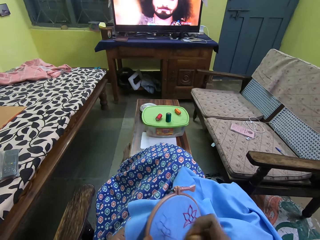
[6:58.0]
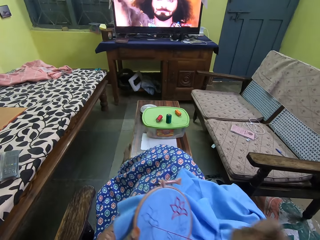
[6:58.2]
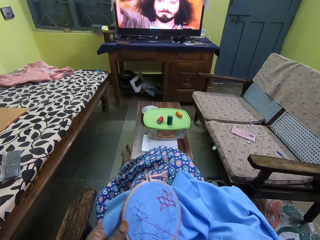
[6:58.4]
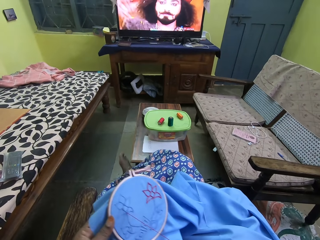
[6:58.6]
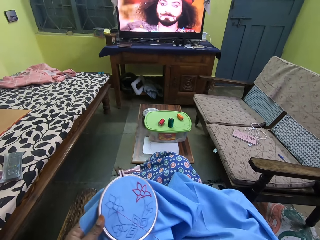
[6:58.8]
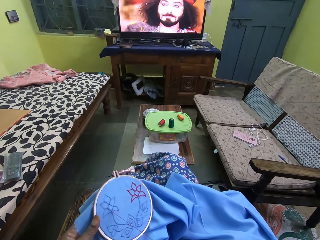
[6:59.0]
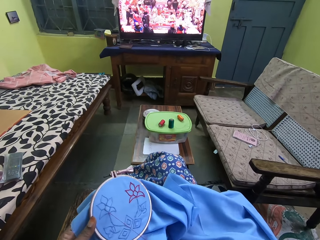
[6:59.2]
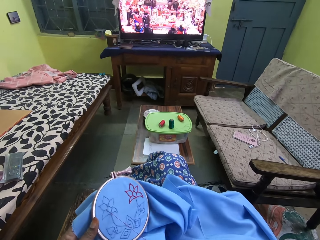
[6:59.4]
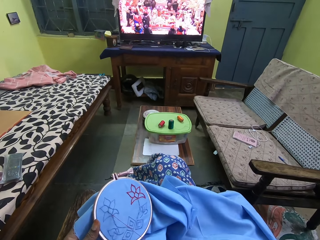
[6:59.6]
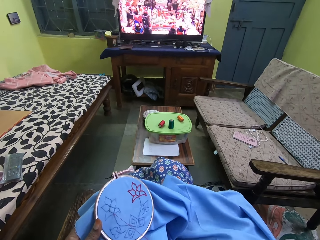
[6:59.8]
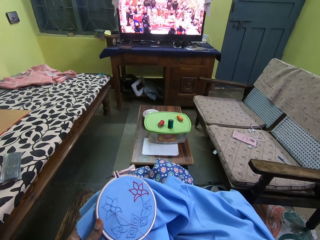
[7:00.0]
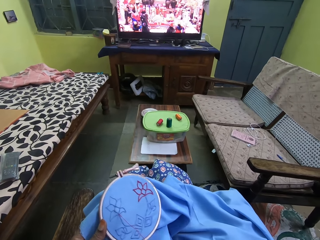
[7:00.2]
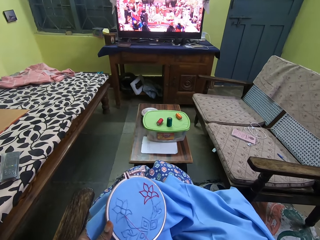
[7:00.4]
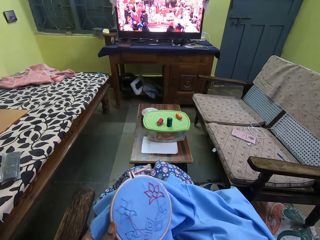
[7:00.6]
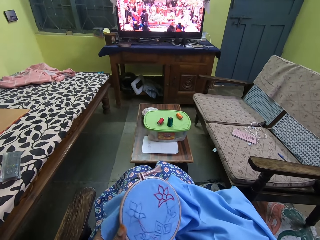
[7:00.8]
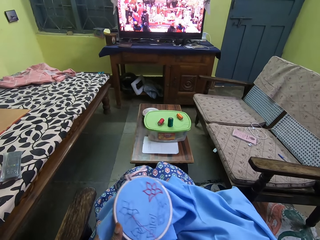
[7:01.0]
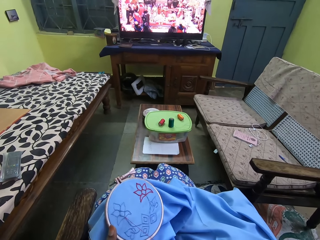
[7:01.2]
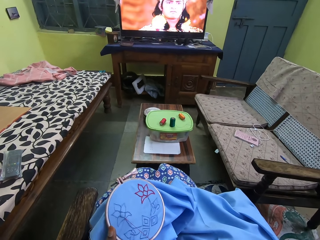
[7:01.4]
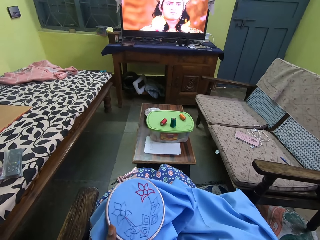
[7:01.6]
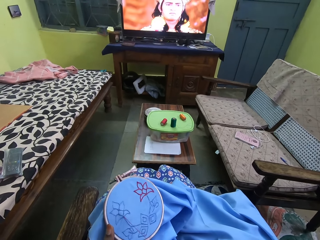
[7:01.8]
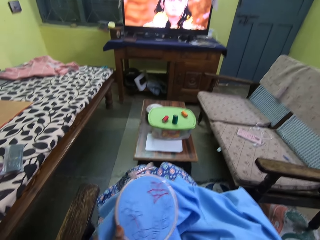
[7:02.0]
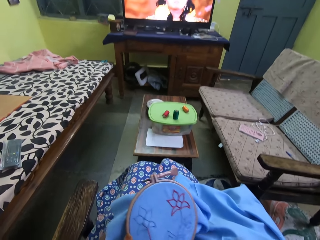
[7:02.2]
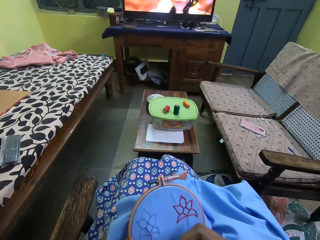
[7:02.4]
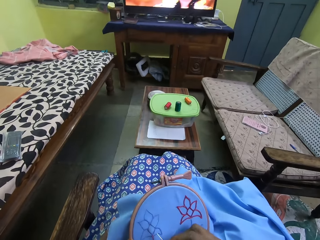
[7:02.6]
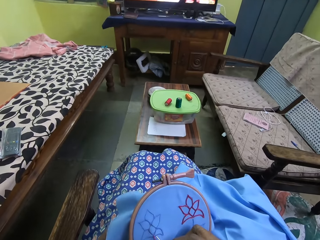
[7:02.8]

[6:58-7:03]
The camera wearer knits the fabric with the needle.

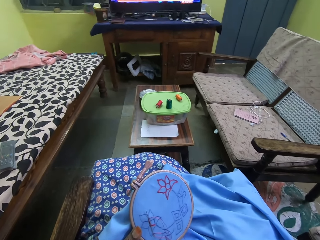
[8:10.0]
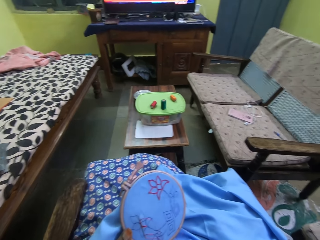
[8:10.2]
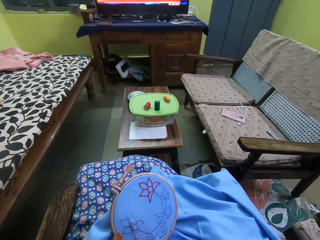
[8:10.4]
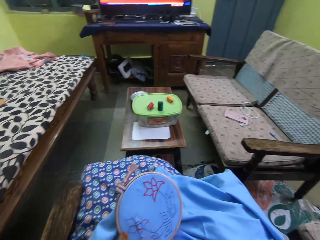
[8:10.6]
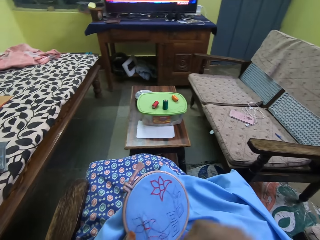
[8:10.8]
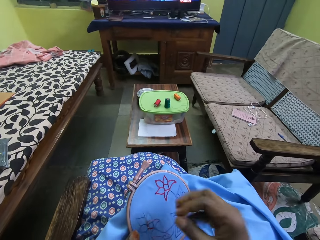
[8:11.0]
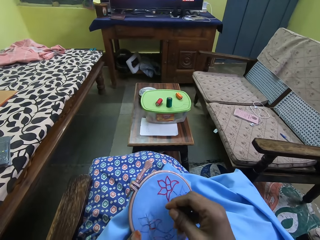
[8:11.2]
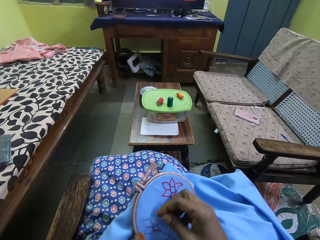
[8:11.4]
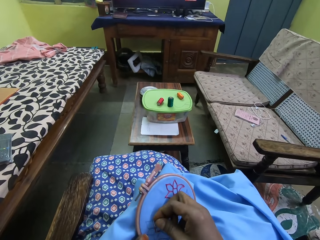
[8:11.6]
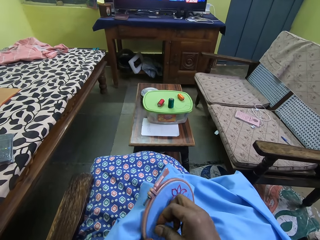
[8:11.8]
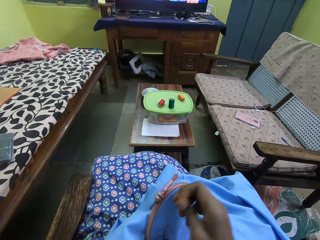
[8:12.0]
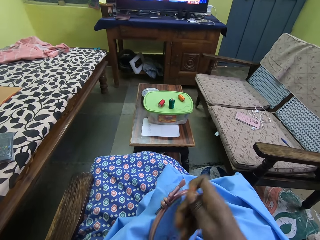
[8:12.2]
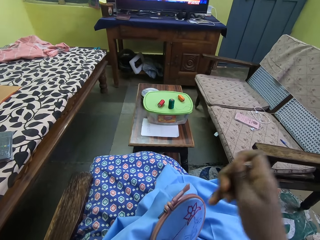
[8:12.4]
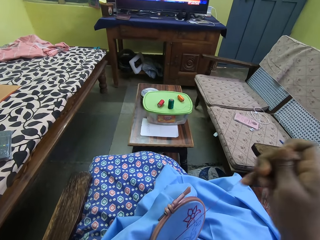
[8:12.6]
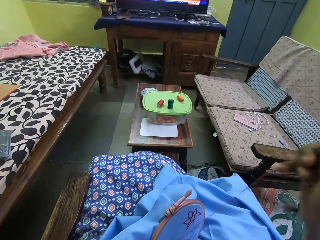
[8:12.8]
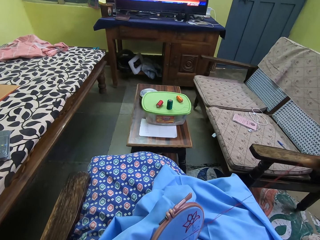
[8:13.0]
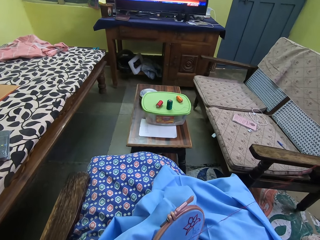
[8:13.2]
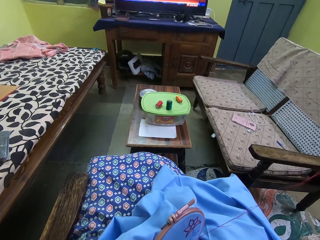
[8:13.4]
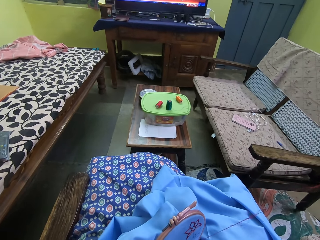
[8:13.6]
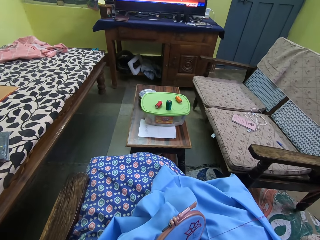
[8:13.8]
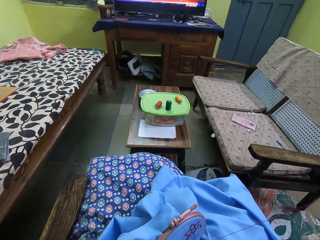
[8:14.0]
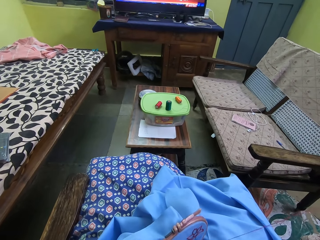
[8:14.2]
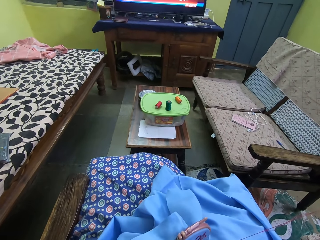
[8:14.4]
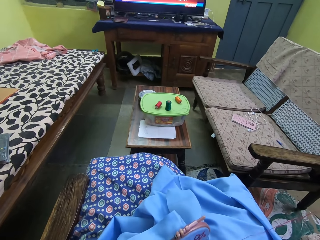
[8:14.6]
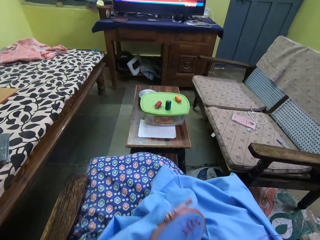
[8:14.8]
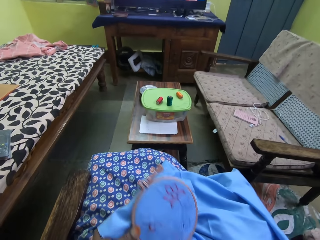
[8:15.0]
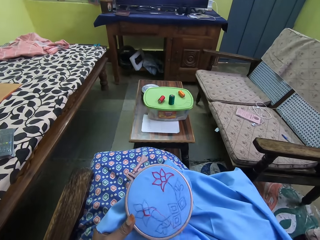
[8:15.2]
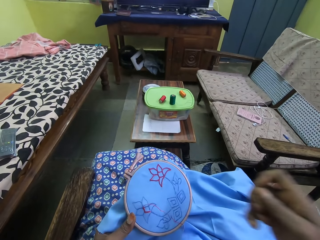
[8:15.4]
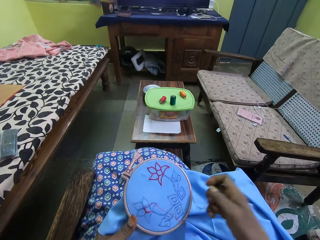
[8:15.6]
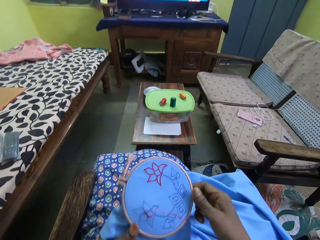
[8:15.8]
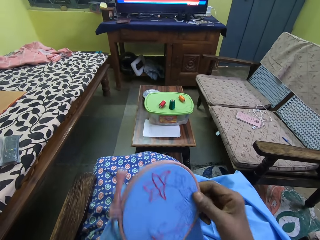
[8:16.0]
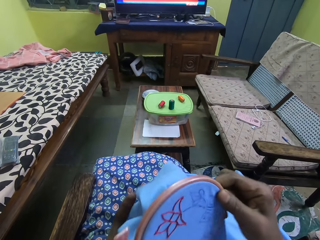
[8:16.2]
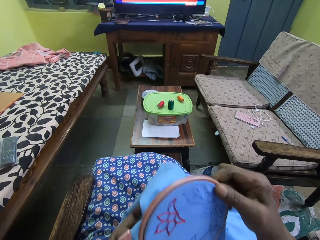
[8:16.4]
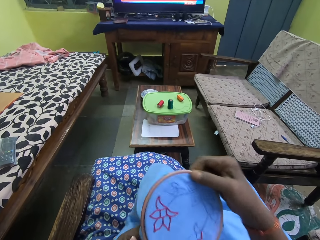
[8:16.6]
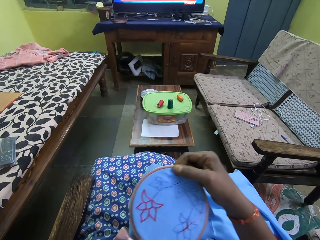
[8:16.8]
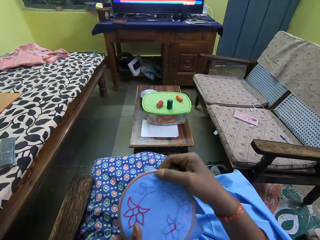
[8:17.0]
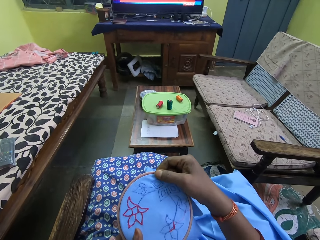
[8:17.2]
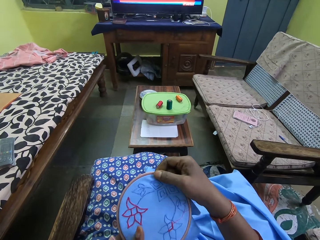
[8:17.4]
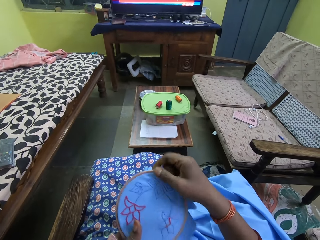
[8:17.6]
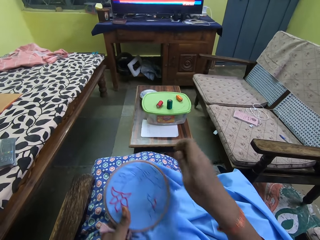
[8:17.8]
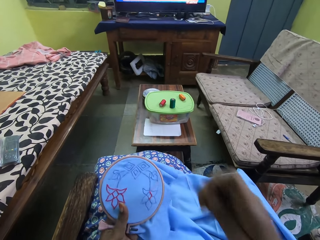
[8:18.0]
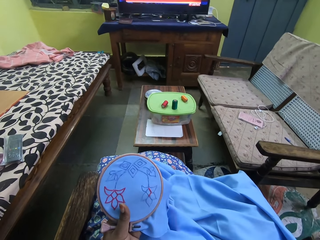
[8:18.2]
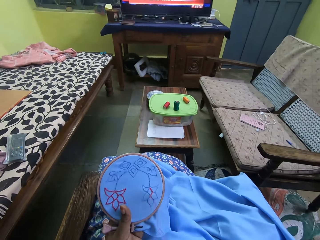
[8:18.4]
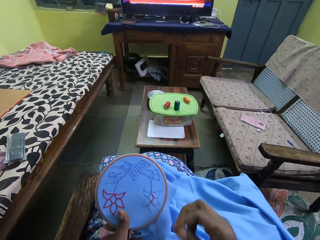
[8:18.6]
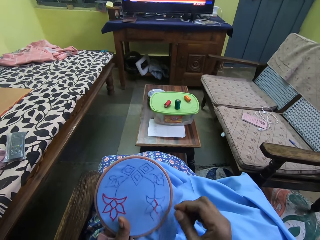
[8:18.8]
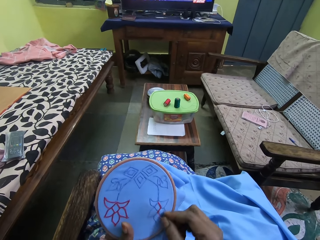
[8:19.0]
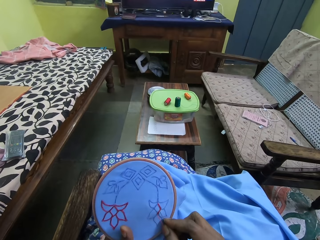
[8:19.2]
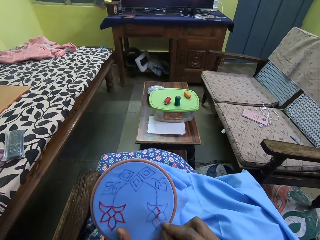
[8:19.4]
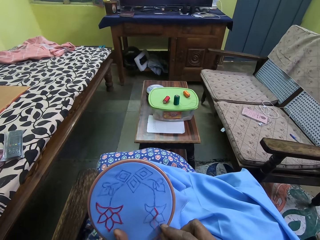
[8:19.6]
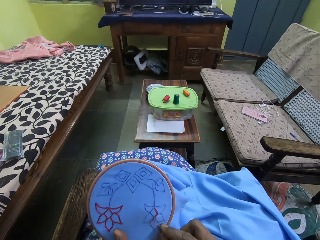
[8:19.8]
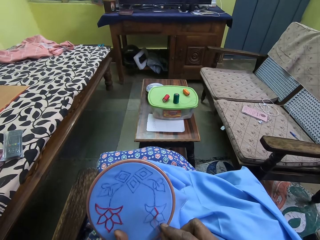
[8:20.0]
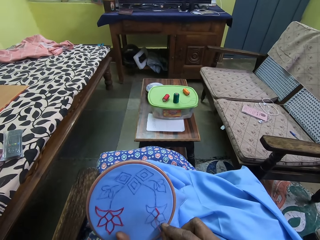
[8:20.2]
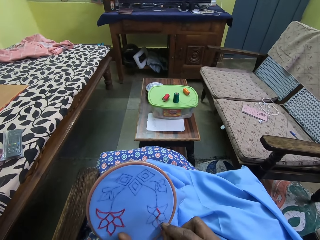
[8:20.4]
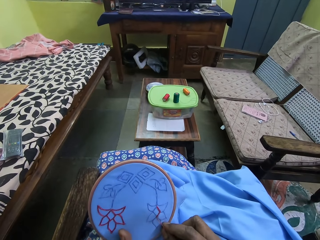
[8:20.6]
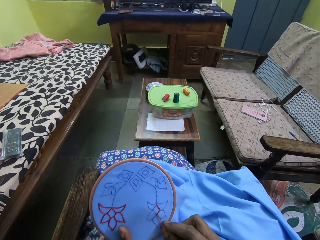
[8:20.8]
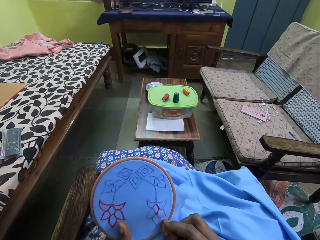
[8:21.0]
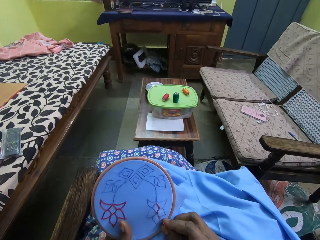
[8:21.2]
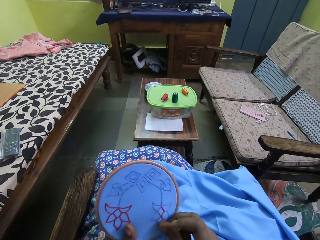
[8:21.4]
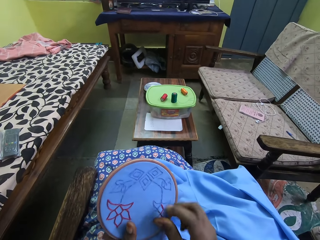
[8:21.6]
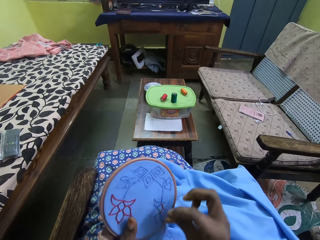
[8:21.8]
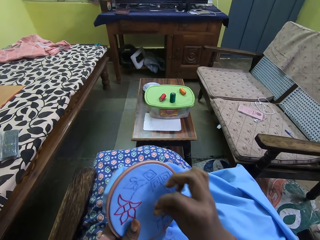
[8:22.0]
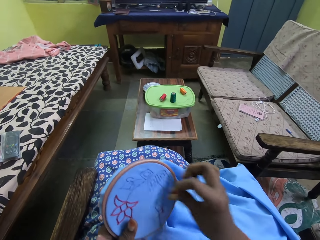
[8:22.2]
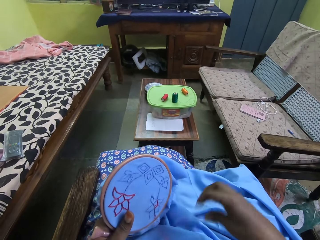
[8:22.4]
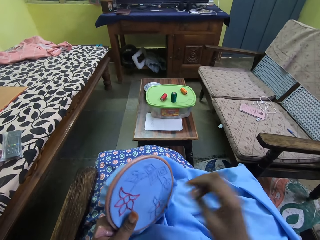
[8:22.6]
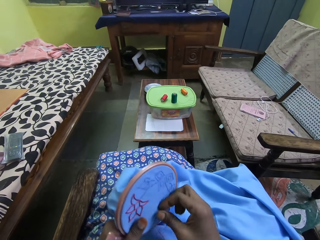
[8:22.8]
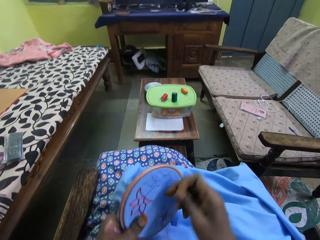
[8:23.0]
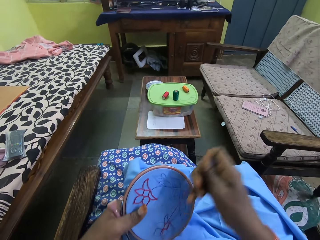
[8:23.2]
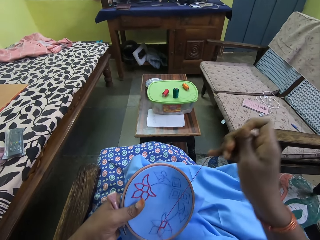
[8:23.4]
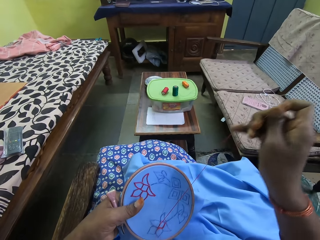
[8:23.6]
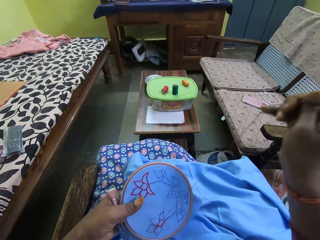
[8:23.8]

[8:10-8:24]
The camera wearer sews the round embroidery hoop on the piece of cloth in her left hand with the needle in her right hand. She holds the round embroidery with both hands. She removes her right hand from the round embroidery hoop. She sews the round embroidery hoop on the piece of cloth in her left hand with the needle in her right hand.

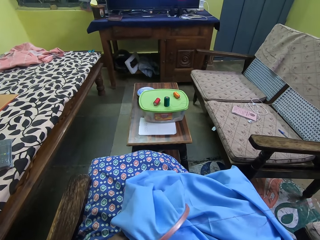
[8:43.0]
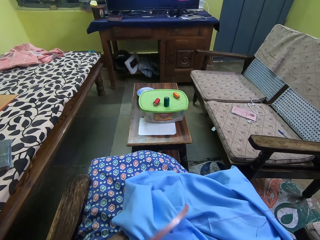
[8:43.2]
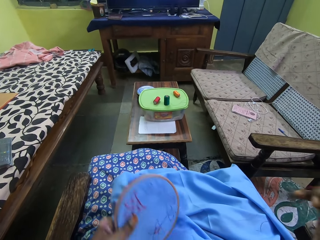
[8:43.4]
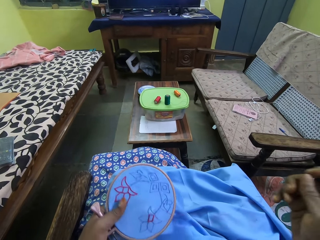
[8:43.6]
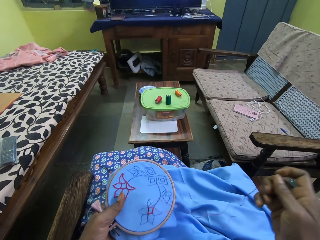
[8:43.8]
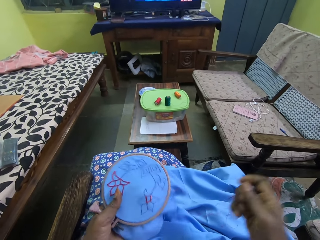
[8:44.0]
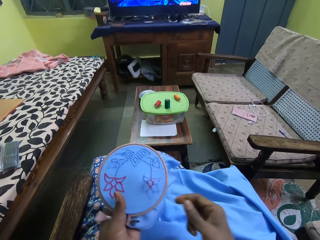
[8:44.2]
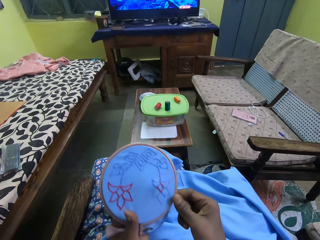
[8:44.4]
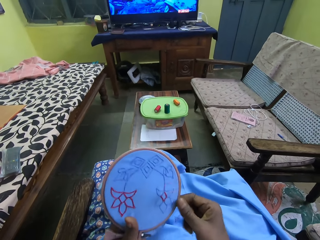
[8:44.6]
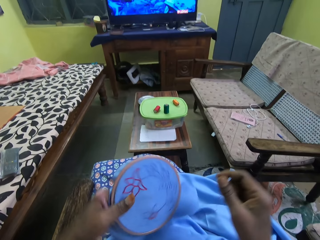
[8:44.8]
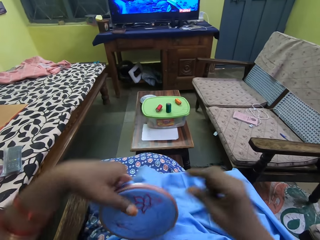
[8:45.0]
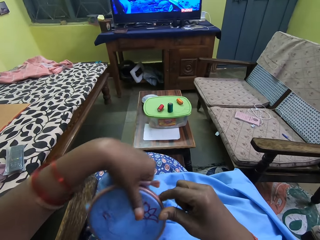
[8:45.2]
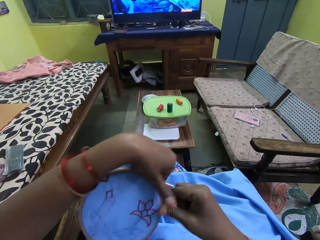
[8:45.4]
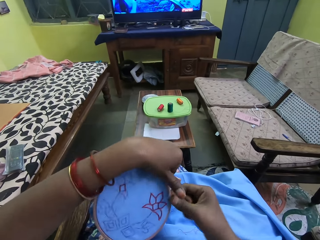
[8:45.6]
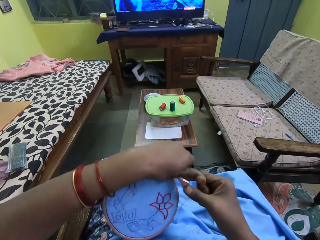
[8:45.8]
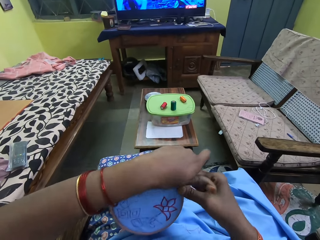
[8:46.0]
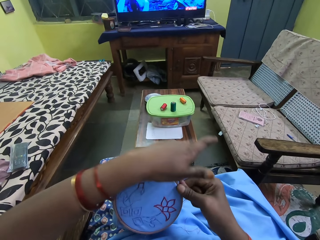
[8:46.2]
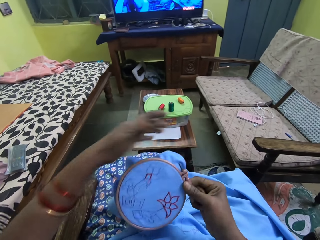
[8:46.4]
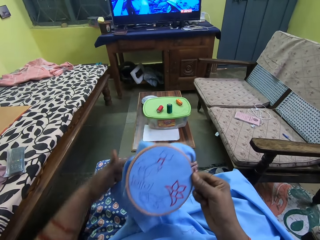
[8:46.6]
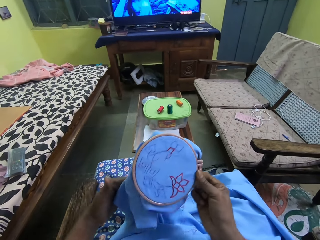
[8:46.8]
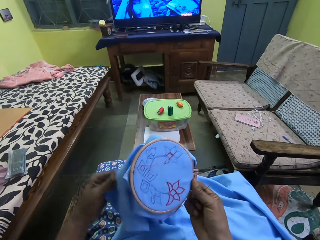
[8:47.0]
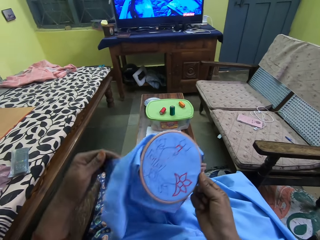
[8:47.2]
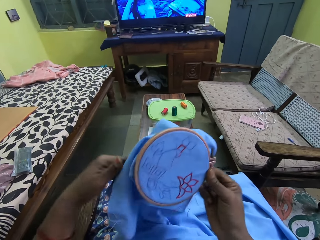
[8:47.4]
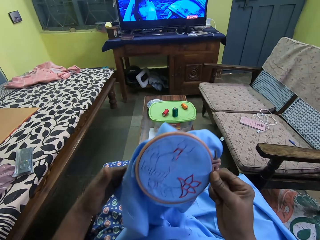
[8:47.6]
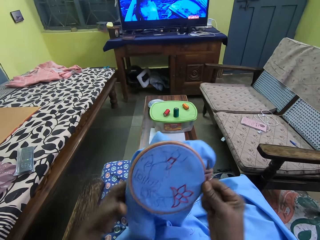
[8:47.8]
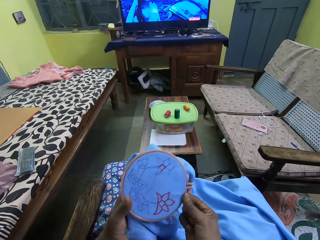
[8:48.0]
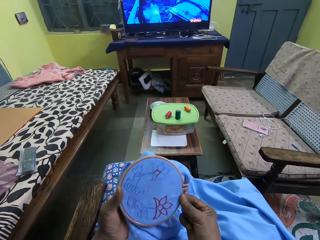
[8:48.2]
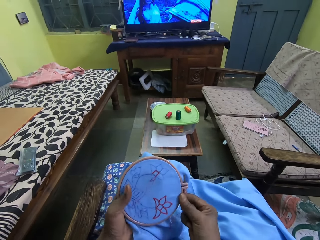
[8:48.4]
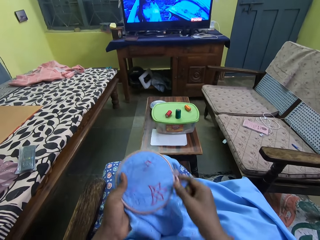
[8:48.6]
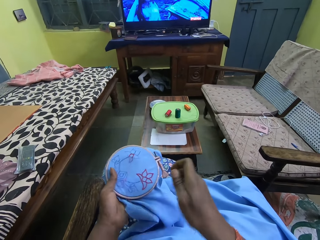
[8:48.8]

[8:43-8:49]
The camera wearer holds the round embroidery with both hands. She removes her right hand from the round embroidery hoop. She turns the fabric. She holds the round embroidery with both hands. She removes her left hand from the round embroidery hoop. She adjusts the piece of cloth with her left hand. She holds the round embroidery with both hands.
